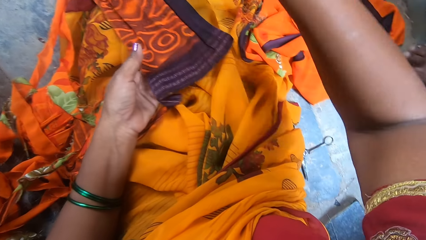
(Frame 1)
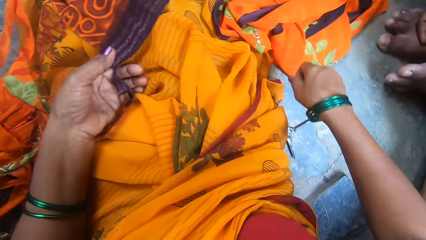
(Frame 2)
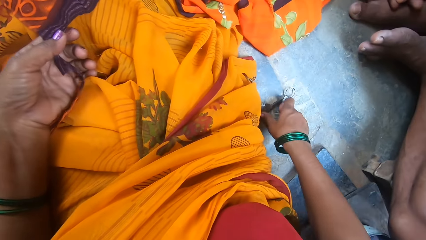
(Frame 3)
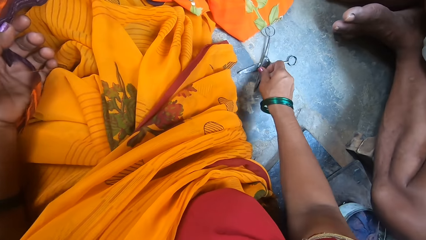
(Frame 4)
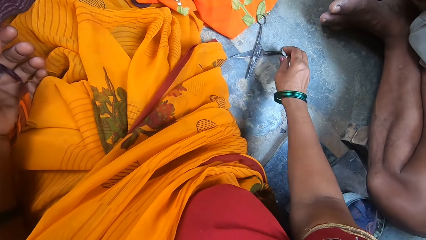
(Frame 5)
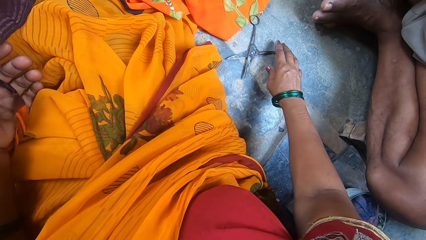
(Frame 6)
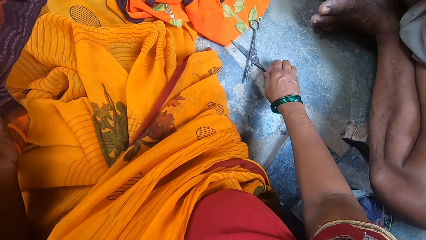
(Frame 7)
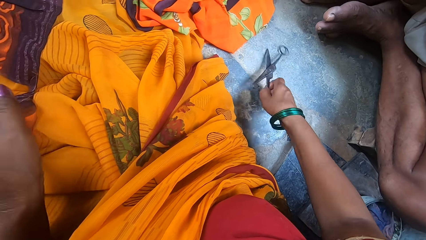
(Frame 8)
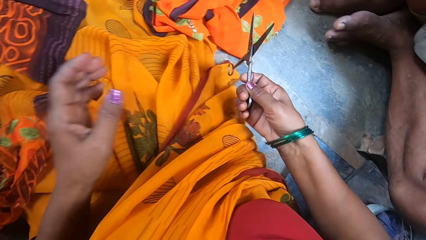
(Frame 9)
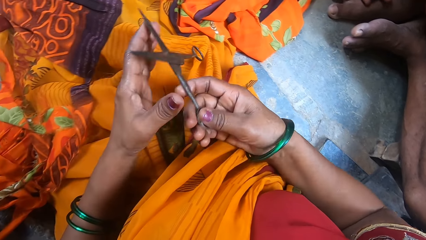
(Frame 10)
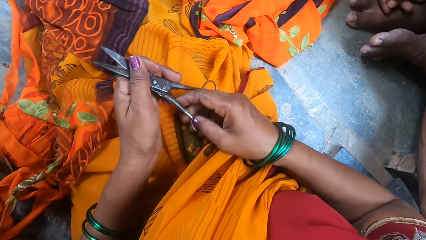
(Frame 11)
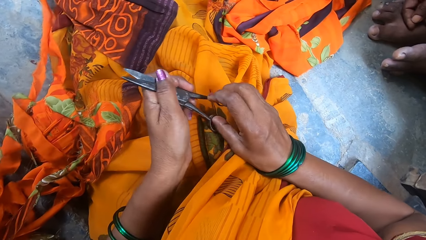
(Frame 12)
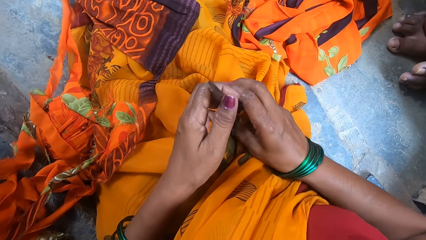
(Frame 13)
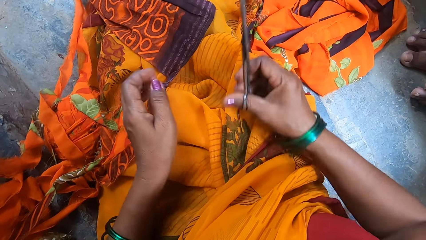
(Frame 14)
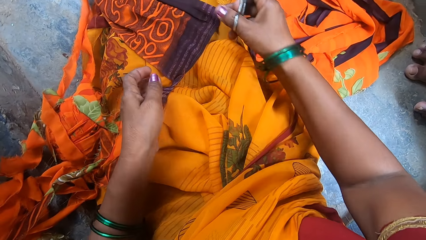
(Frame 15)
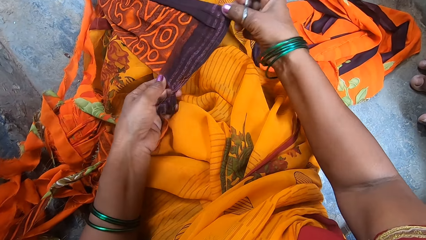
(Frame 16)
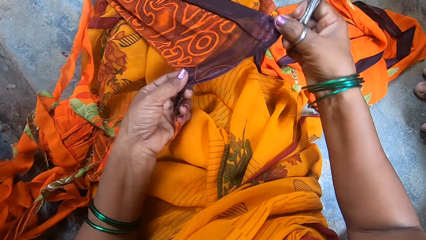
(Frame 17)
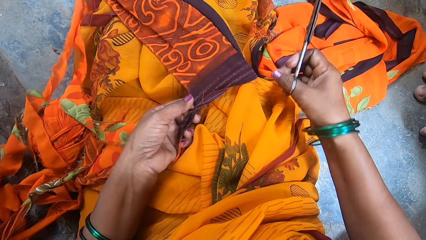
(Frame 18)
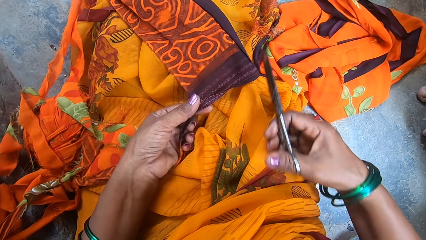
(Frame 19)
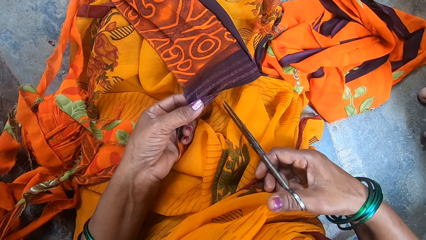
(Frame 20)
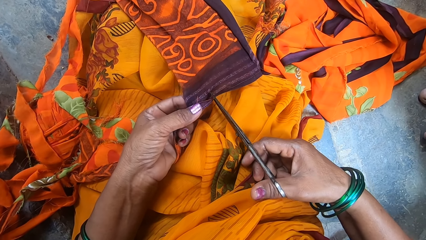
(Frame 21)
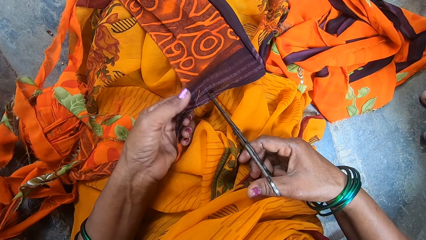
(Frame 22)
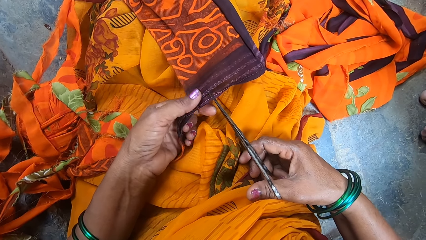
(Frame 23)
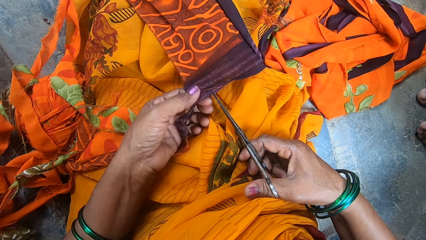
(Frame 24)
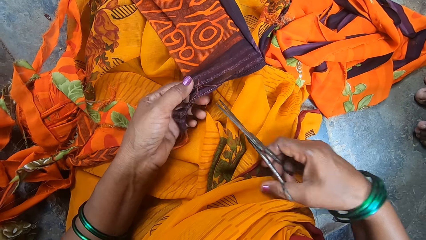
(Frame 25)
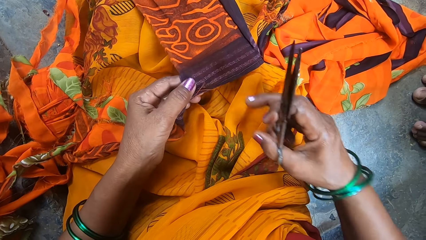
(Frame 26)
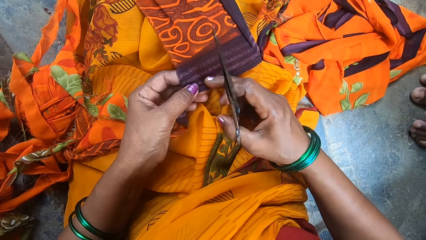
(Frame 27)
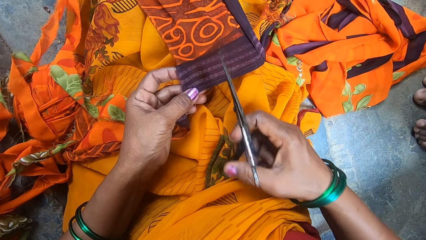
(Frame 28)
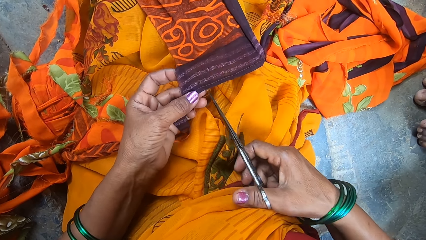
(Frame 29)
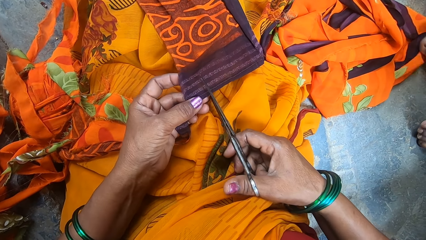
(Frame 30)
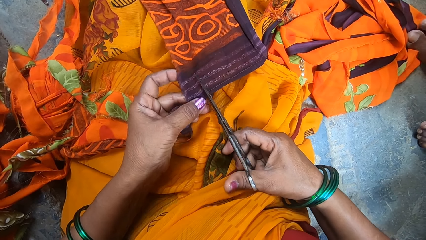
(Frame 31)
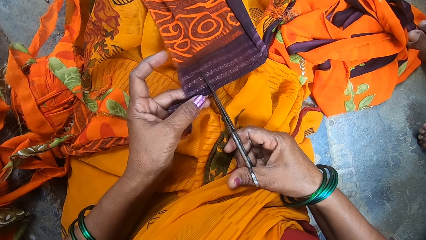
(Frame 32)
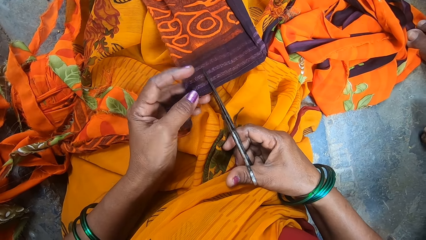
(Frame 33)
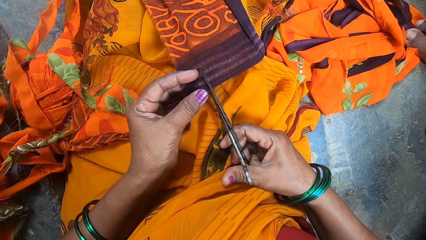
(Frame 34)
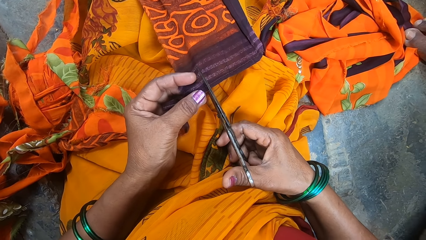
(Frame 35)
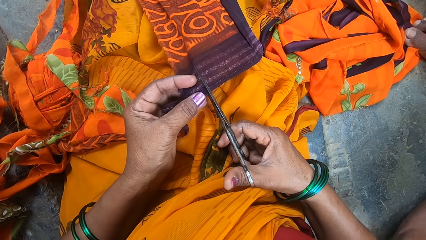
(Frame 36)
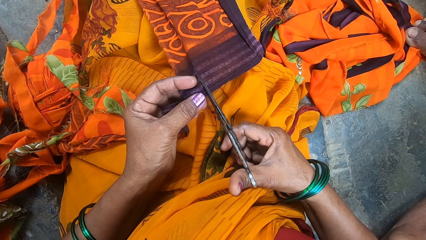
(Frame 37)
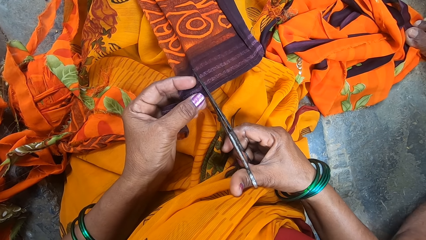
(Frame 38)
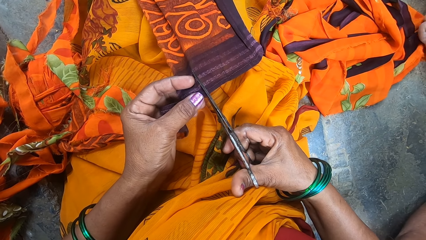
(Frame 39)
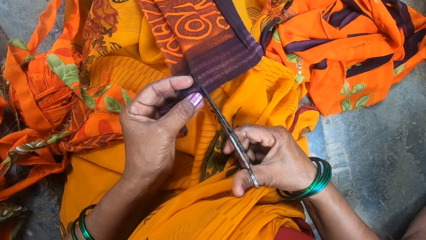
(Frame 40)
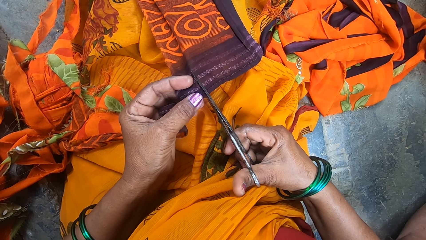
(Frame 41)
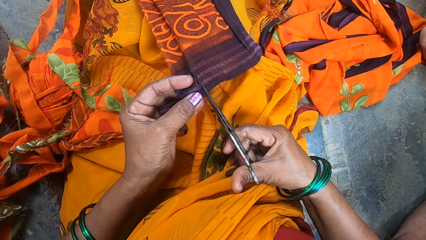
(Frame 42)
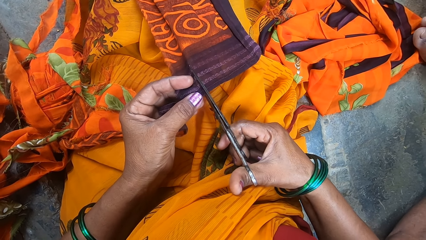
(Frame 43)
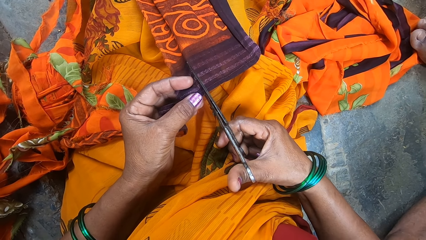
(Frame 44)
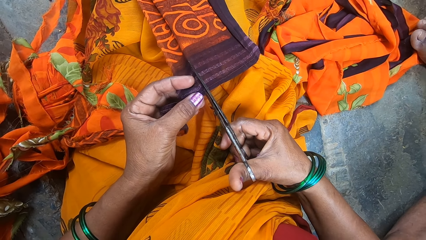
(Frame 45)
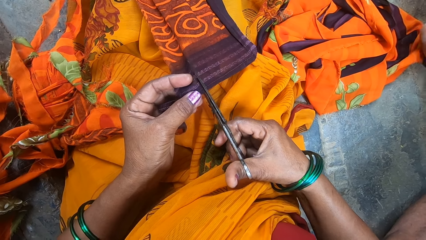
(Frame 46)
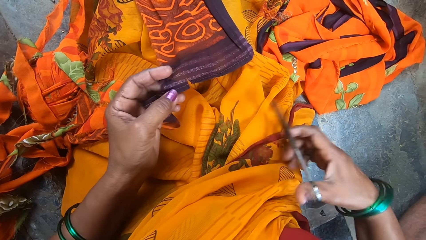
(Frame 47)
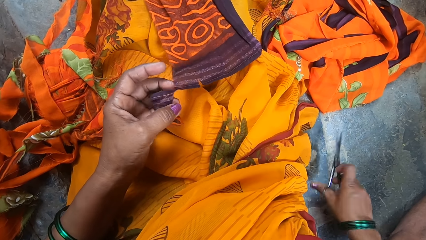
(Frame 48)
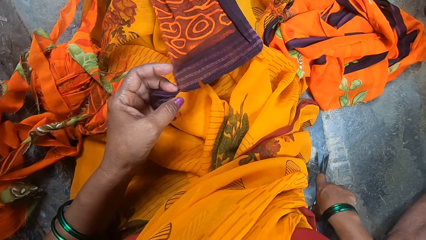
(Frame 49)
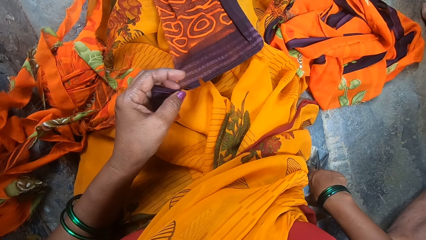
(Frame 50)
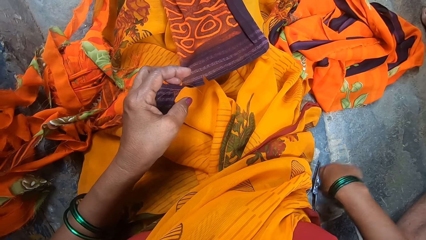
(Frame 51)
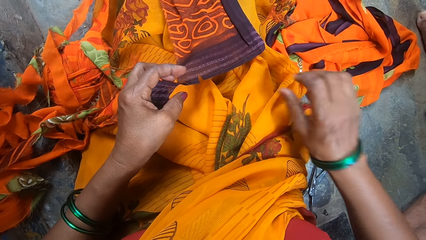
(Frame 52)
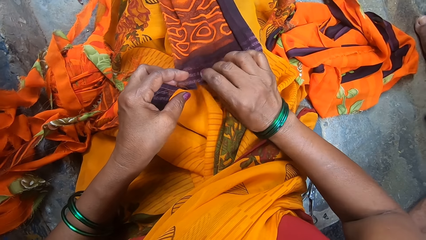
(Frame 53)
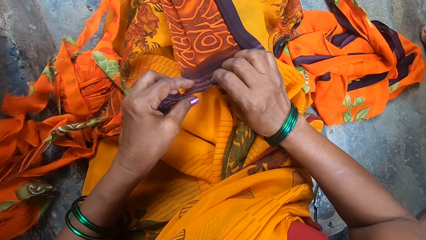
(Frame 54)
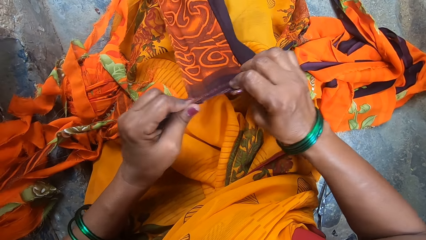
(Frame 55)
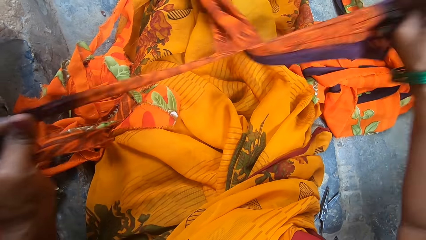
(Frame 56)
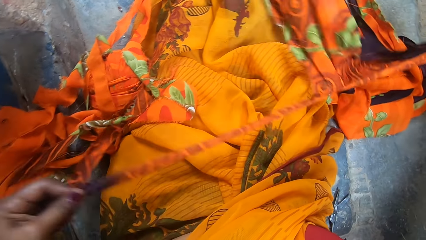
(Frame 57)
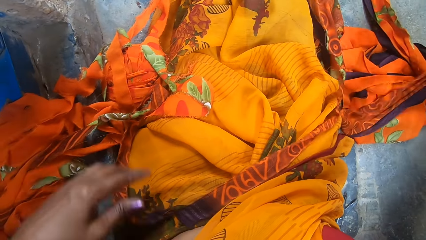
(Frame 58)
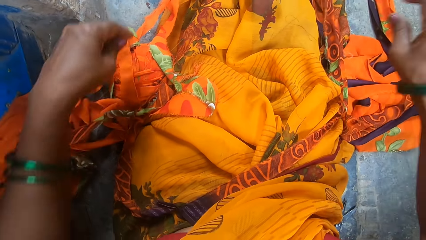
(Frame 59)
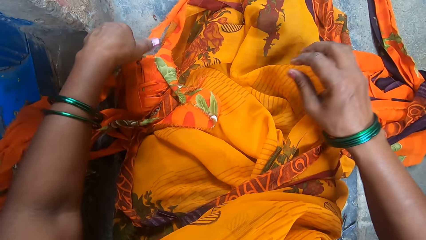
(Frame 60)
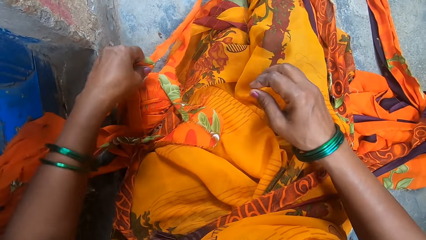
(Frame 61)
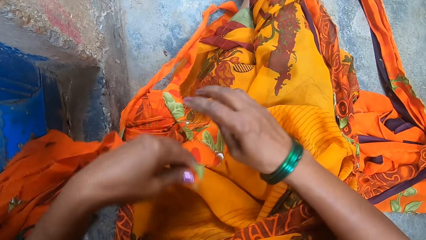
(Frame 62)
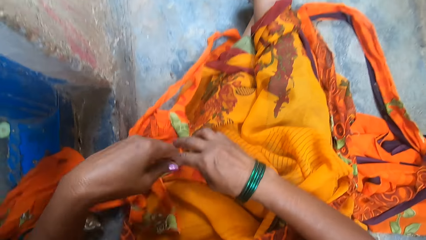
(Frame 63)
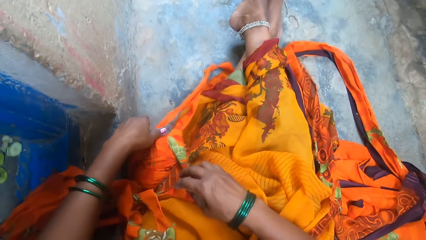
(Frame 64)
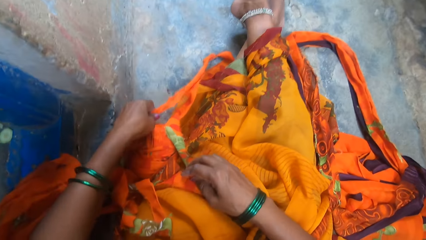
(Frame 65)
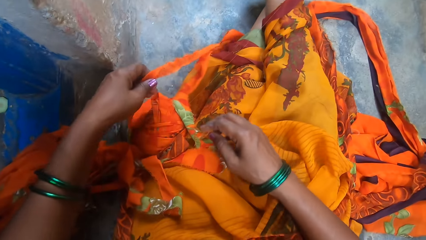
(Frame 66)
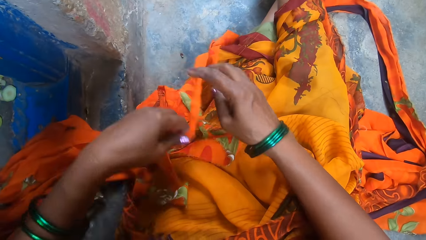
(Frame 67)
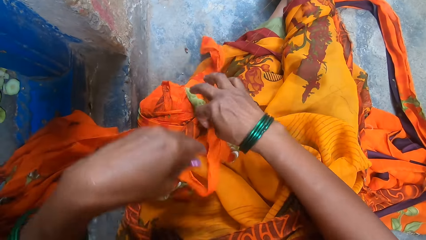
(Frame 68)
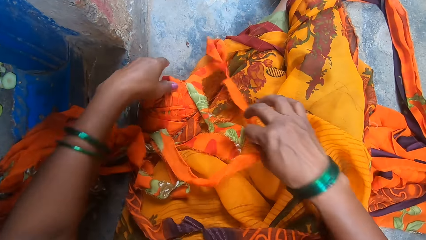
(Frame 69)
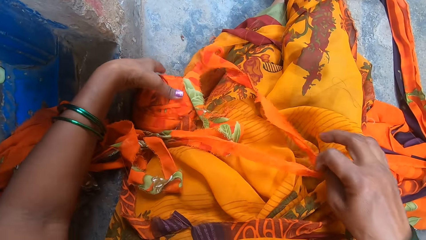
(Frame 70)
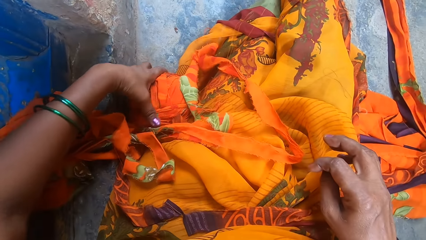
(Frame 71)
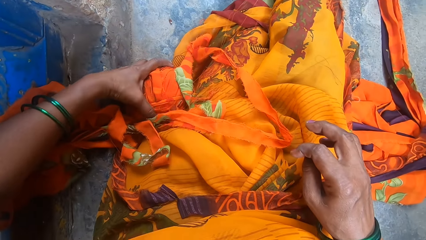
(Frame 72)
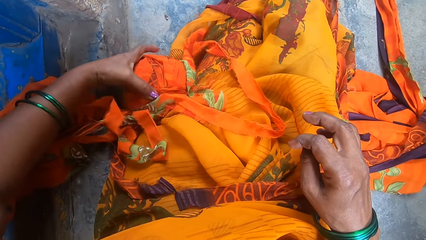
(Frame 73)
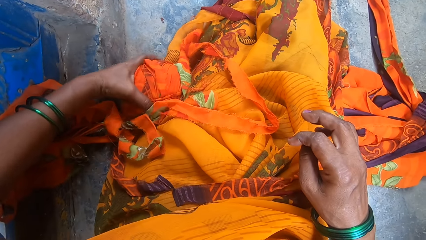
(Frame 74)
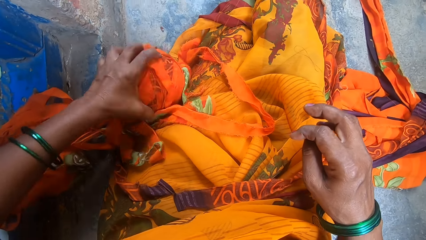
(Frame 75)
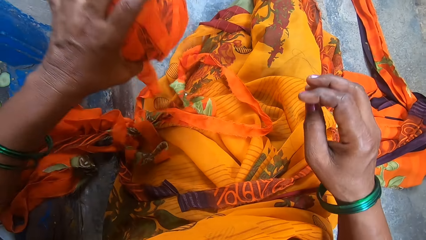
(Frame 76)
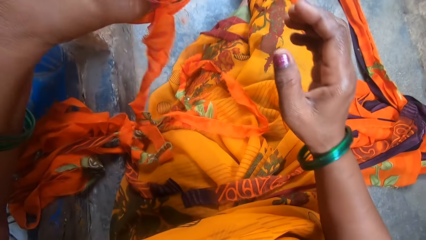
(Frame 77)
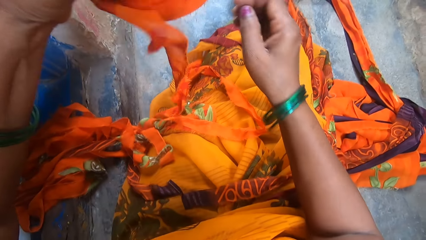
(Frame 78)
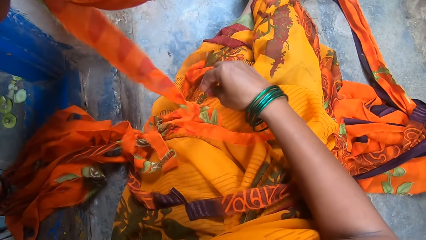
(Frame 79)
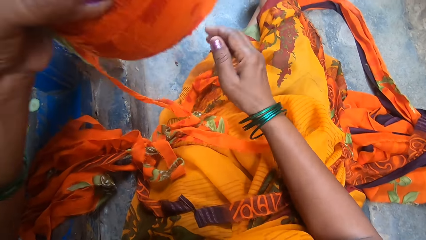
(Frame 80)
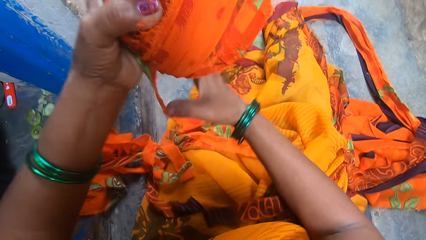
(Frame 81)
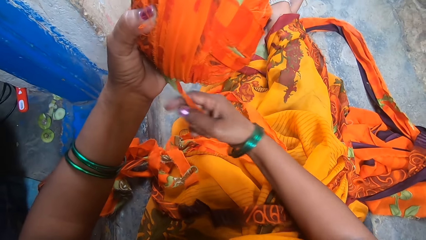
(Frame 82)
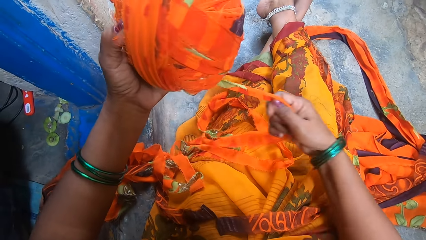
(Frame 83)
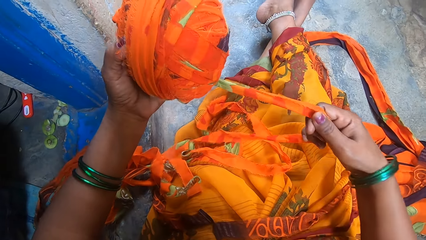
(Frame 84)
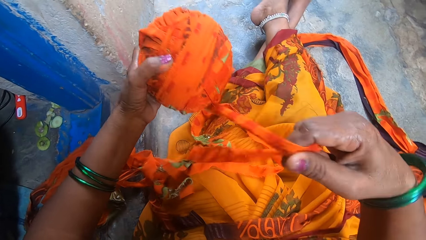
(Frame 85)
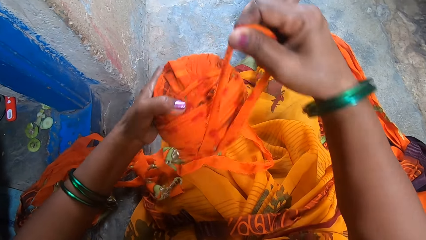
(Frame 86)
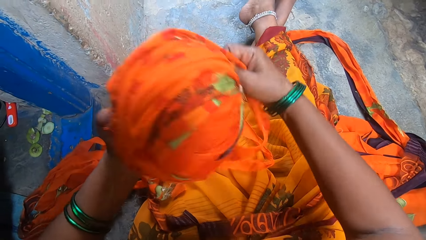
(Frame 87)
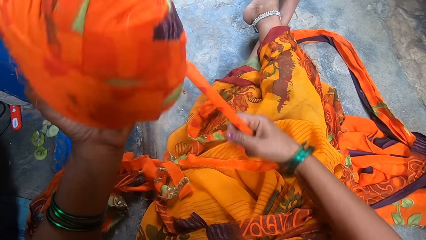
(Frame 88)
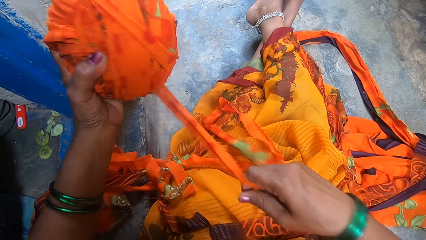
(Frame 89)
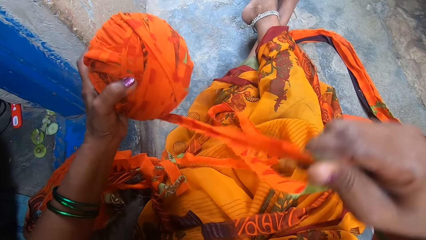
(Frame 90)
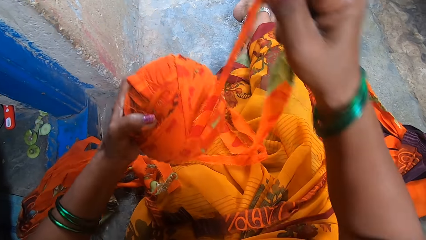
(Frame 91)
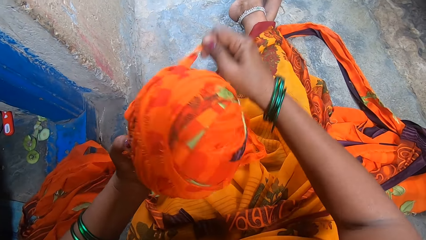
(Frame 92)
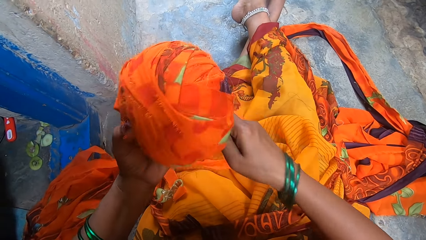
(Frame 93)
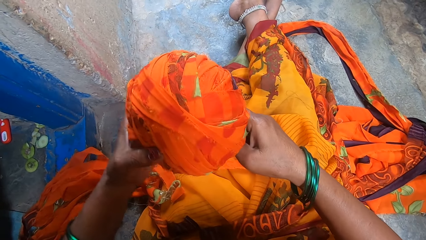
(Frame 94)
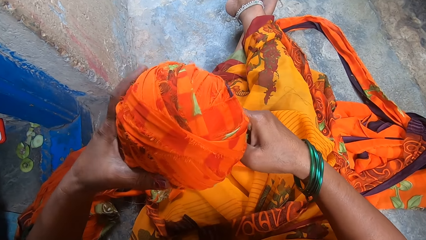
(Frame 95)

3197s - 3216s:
The camera wearer holds a piece of fabric. She picks up a pair of scissors from the floor. She holds the pair of scissors. She grips the piece of fabric. She cuts the cloth with the scissors. She removes a string from the fabric. She cuts the piece of fabric. She places the pair of scissors on the floor. She holds the piece of fabric. She tears the piece of fabric apart. She drops the fabric on her thighs. She holds a thread. She drops the thread on the fabric. She pulls the thread. She places the thread on the fabric. She picks up a ball of rolled up cloth strips or thread roll from the floor. She holds the thread. She rotates the thread around the thread roll.
